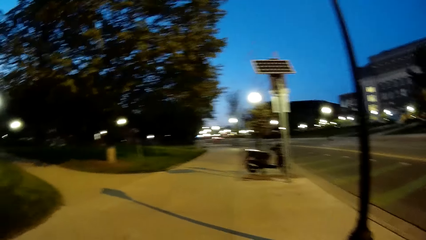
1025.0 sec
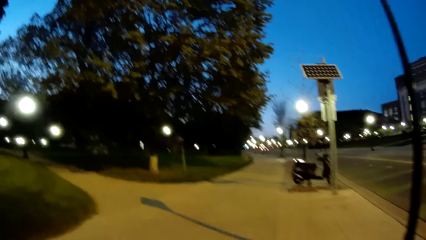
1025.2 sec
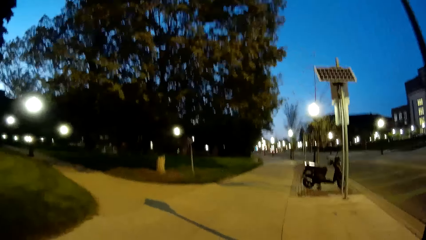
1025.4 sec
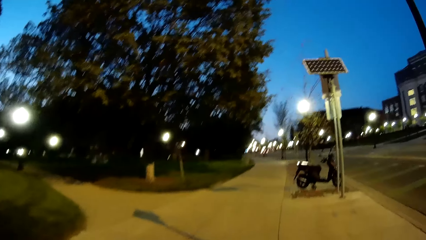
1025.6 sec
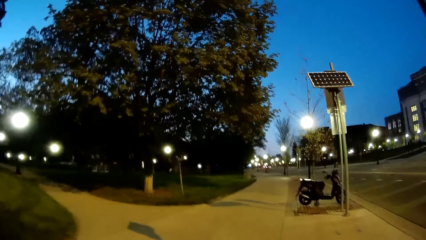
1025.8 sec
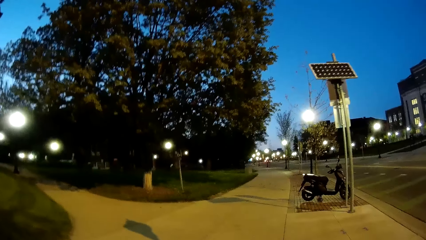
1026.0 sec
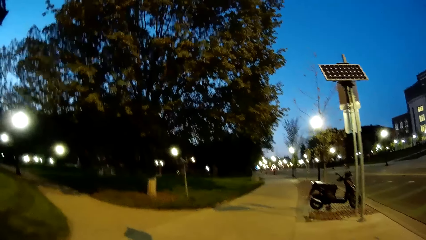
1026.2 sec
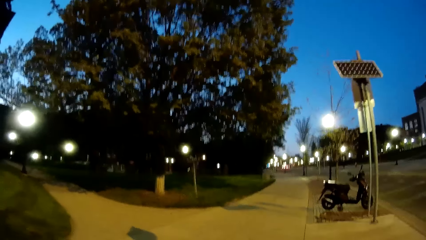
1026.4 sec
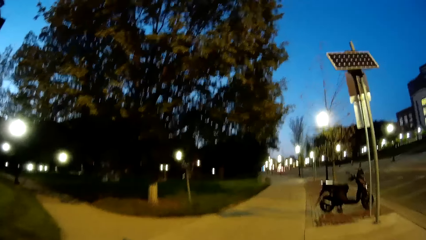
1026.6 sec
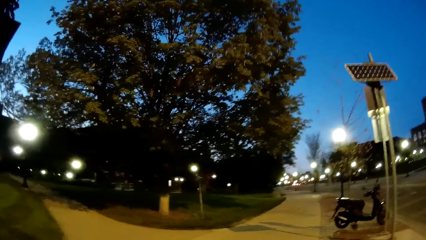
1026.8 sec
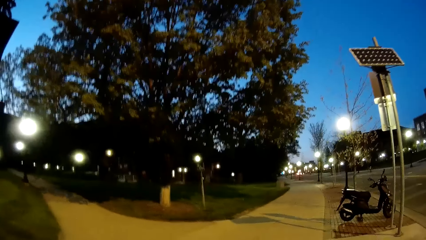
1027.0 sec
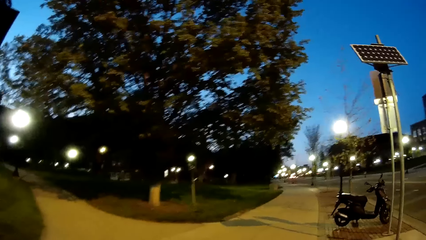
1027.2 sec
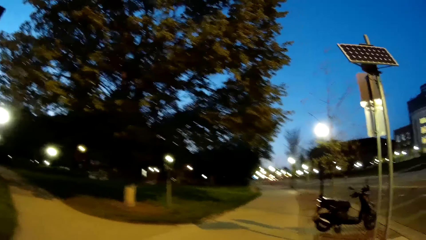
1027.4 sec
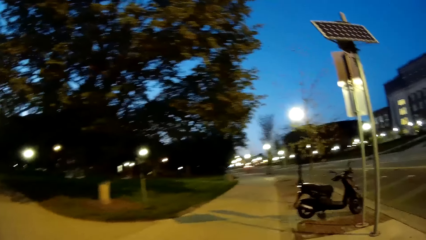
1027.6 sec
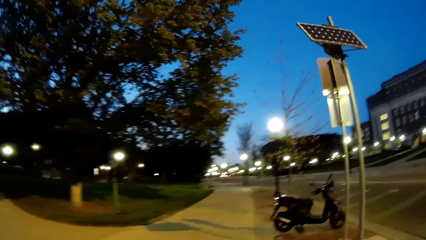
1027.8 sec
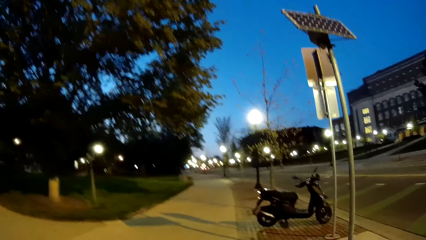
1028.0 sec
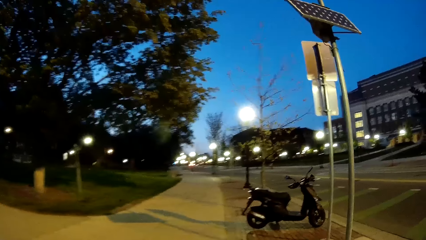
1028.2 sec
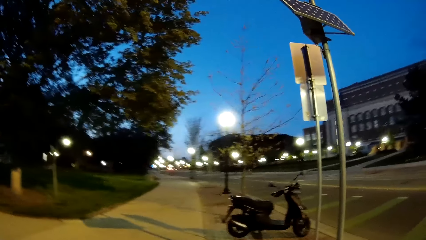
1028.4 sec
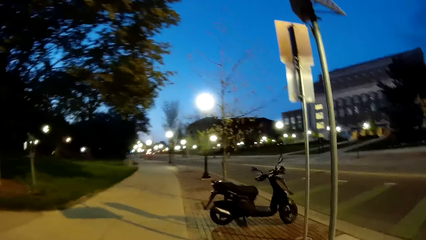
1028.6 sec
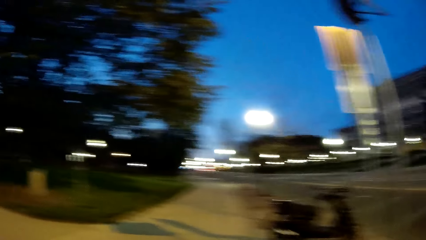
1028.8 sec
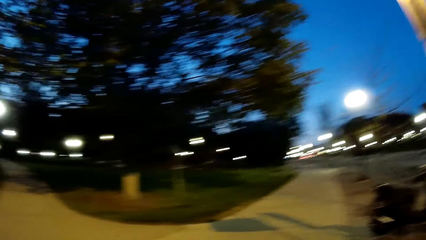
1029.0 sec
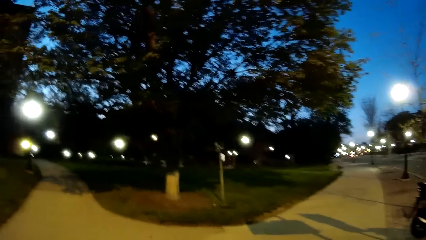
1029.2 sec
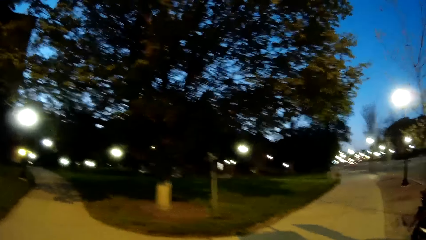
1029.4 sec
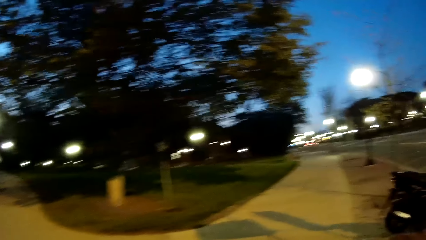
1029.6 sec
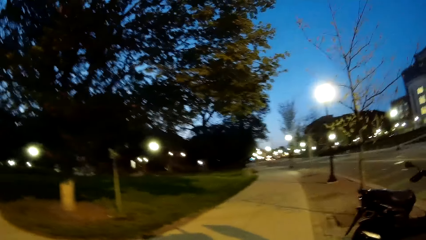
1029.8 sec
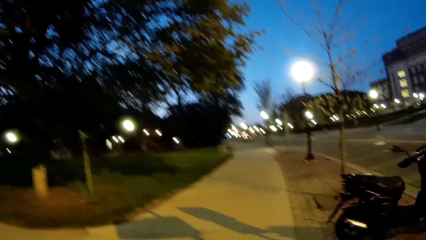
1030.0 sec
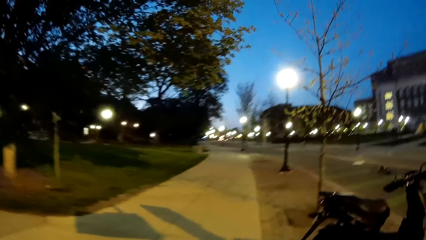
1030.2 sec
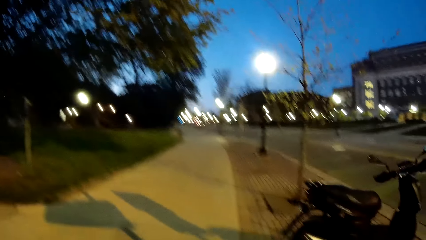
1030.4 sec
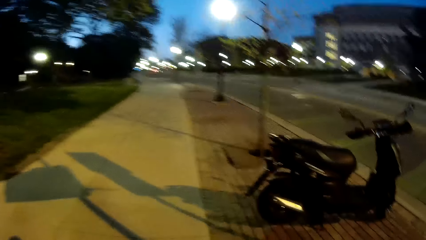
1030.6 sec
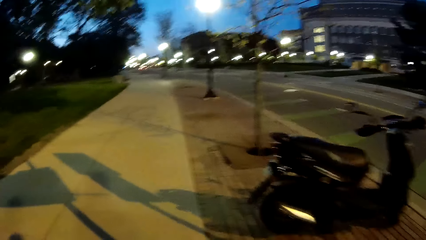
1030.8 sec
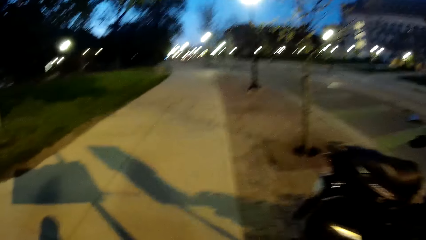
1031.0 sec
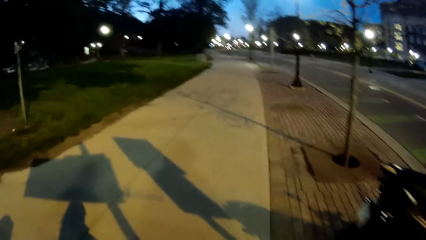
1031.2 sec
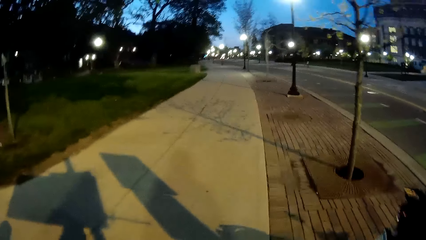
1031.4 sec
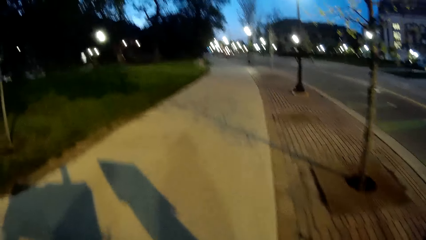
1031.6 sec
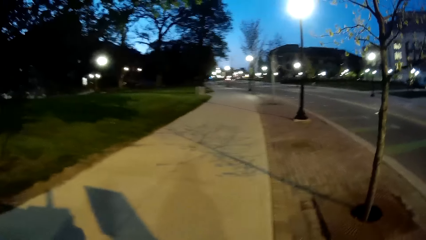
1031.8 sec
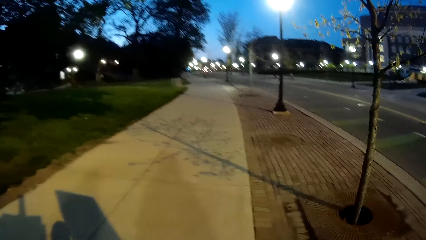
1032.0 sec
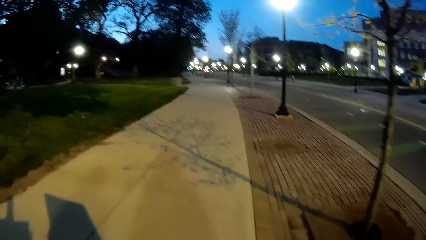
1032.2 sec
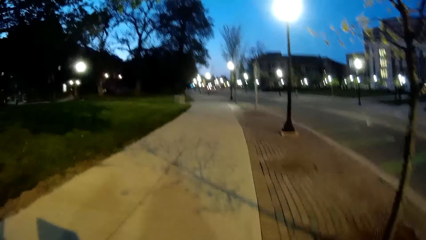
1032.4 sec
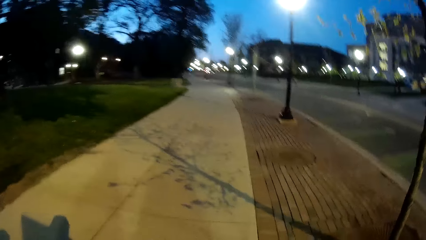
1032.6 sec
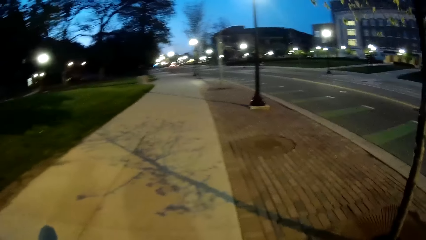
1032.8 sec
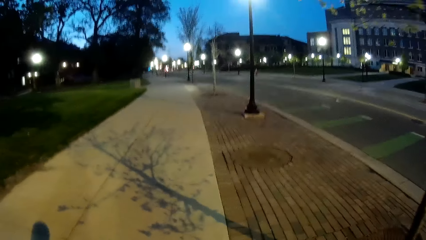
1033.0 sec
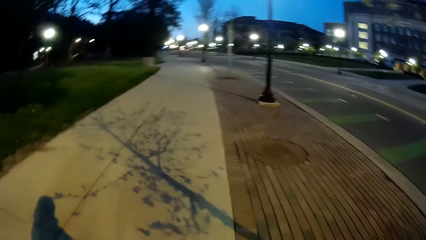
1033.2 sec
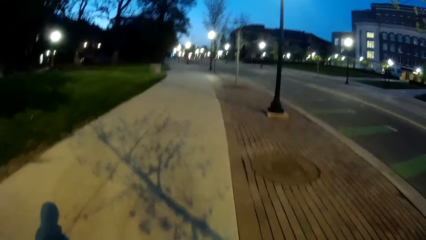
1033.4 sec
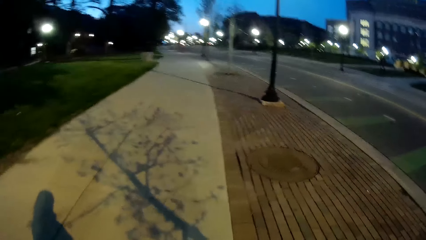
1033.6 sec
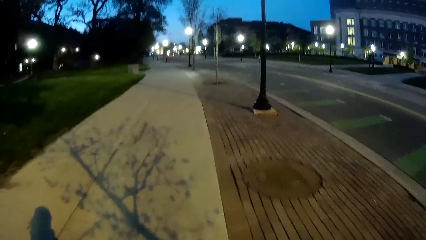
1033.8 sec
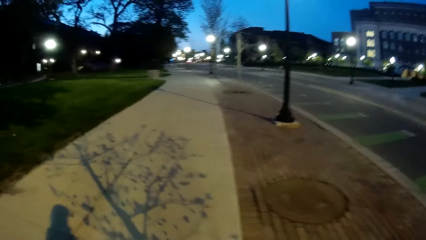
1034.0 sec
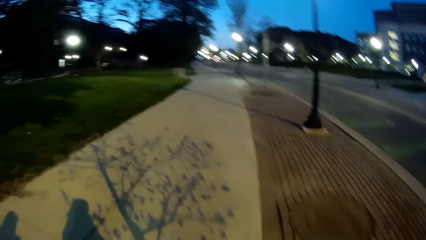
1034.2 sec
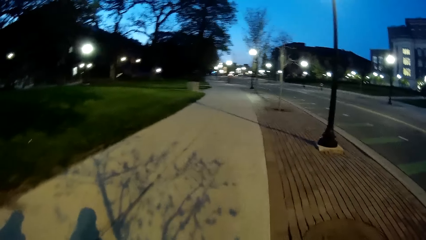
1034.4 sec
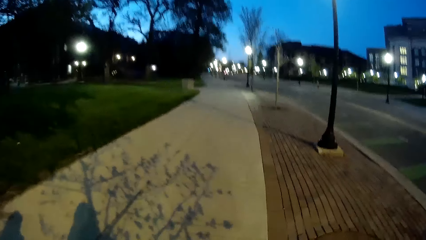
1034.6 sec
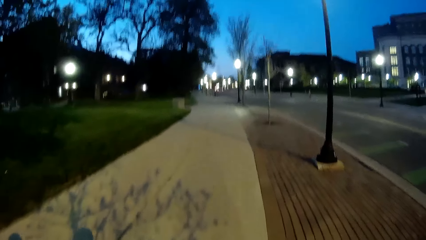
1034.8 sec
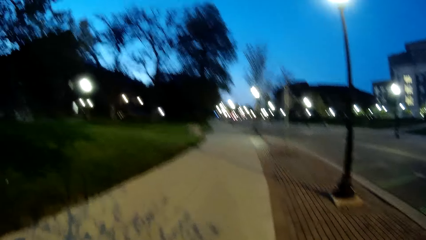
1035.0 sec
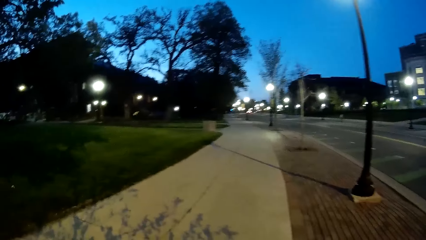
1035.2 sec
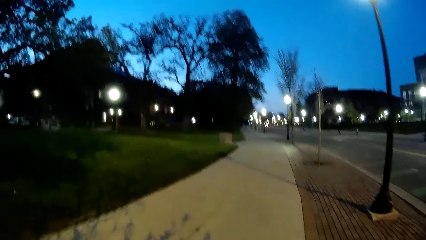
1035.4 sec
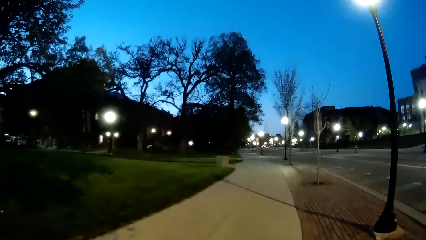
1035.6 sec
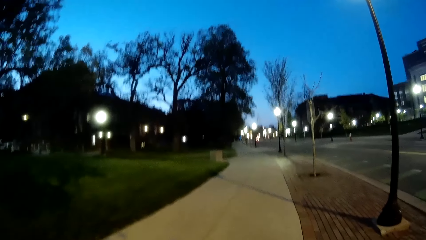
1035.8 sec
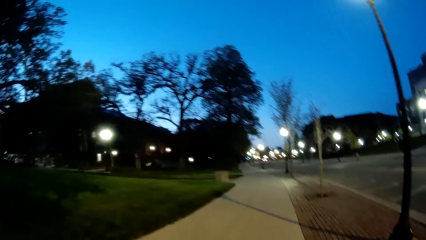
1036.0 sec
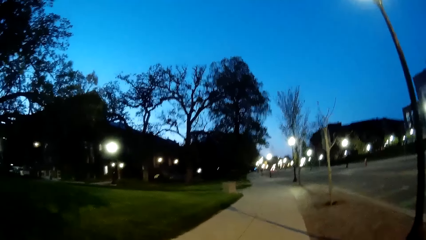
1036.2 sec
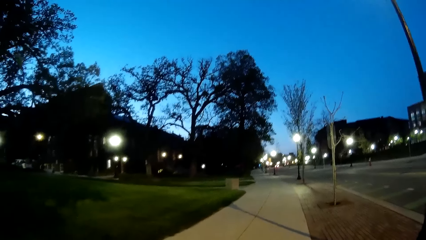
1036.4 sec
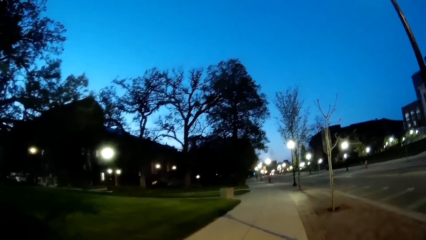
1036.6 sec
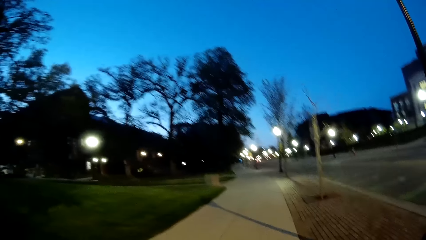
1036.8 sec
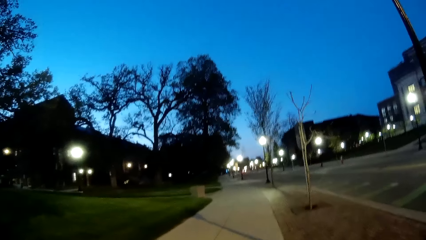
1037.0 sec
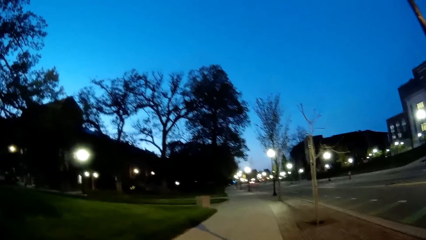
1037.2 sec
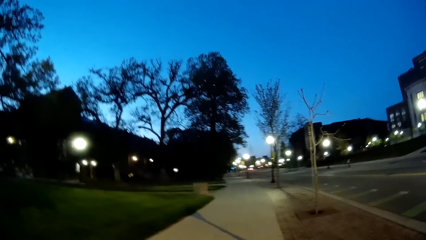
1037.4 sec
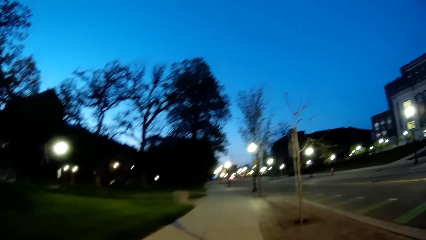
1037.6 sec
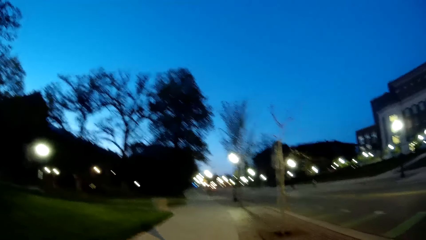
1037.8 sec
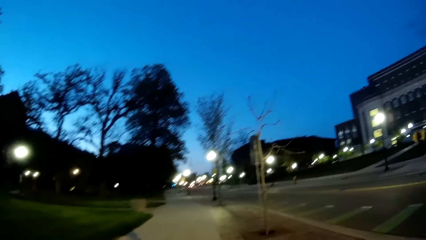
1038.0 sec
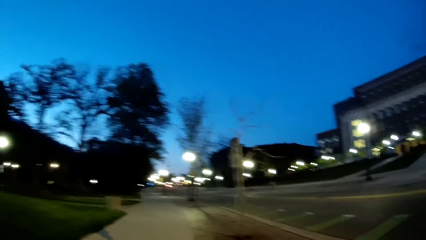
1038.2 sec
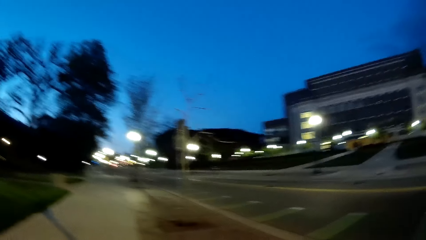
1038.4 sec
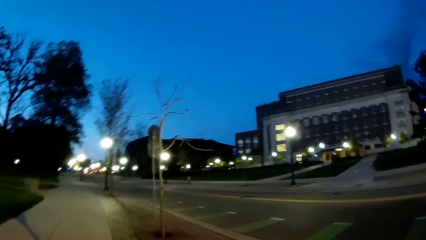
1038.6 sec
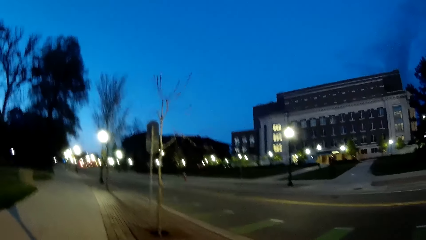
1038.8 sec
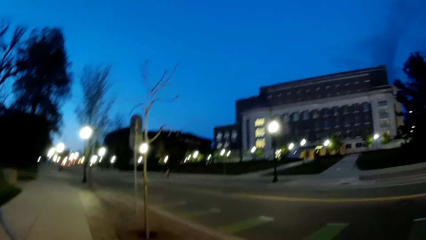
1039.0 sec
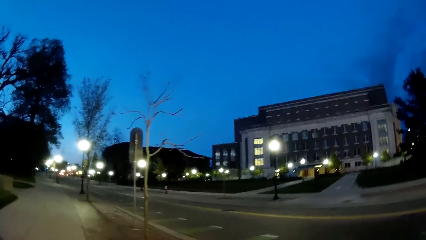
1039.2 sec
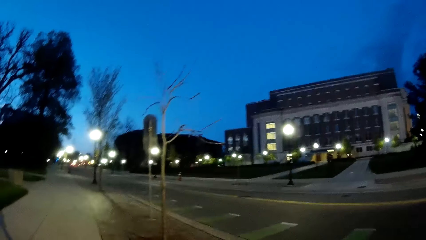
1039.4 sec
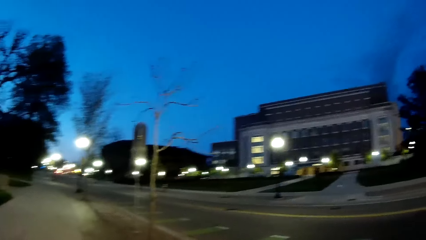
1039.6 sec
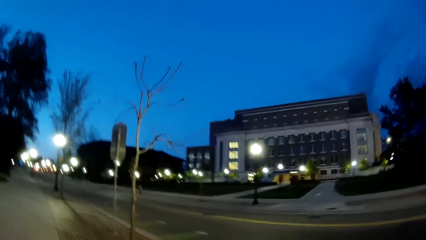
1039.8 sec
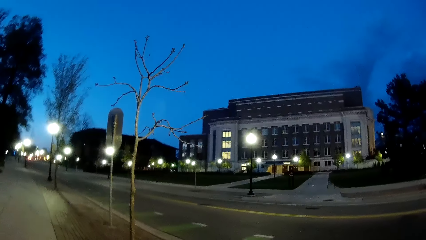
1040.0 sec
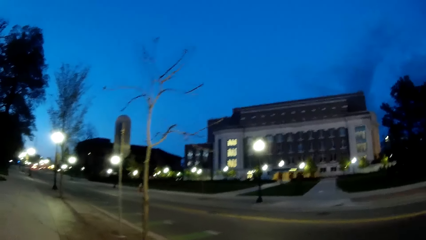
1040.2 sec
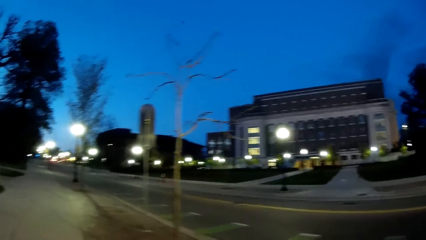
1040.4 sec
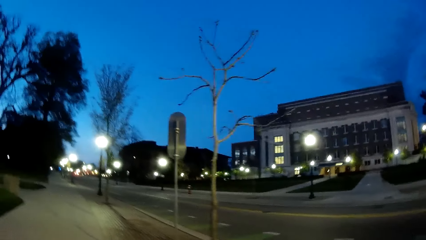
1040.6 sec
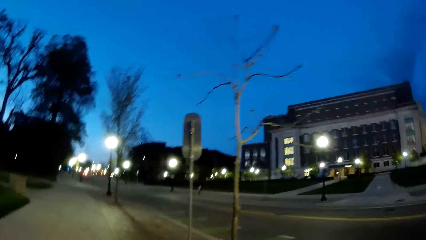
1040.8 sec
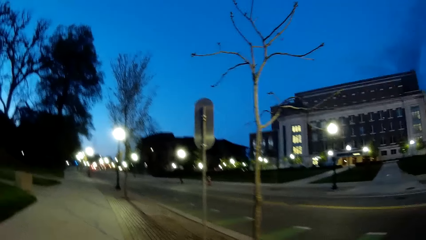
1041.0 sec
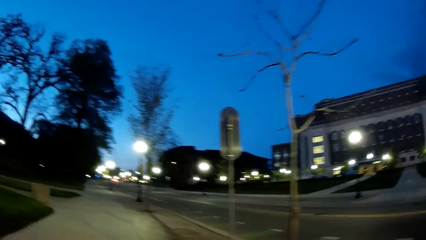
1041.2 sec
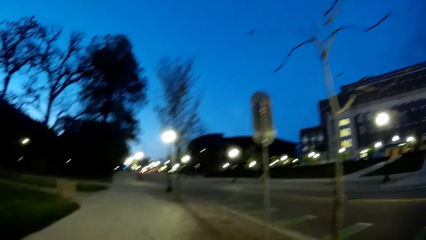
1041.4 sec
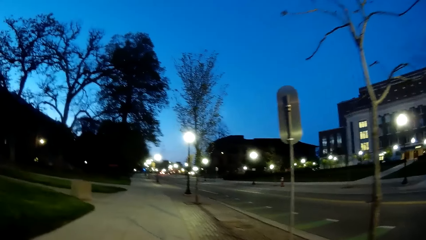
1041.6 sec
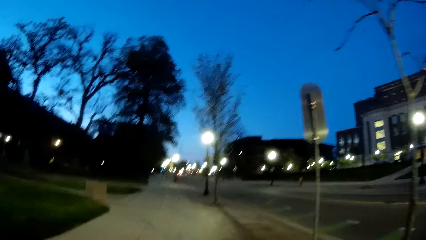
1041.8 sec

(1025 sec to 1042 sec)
The camera wearer looks at the motorcycle. They walk on the pavement. They look at the building.
